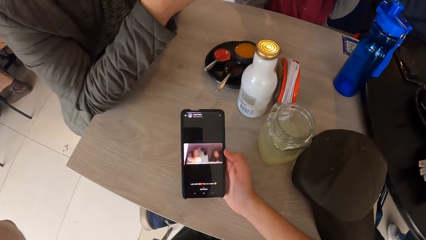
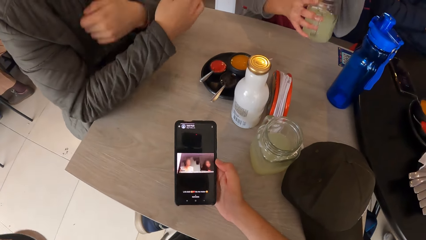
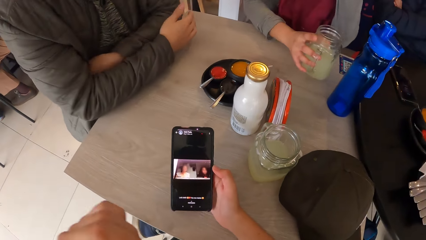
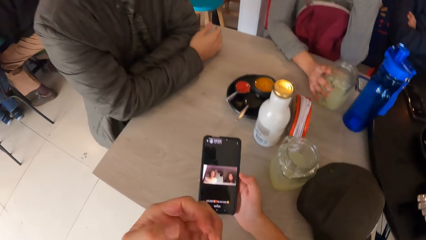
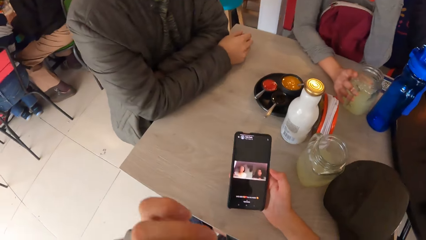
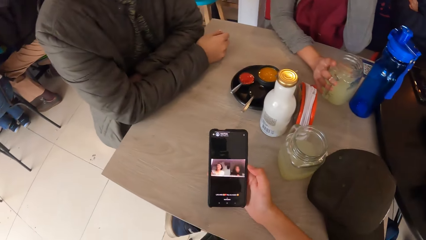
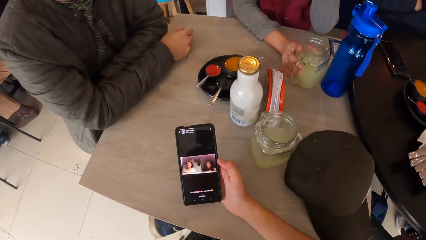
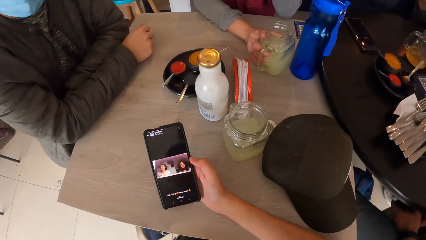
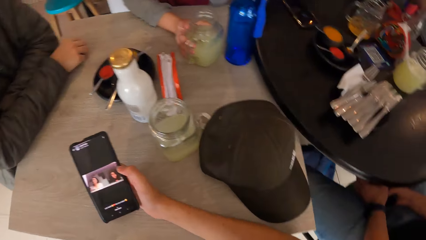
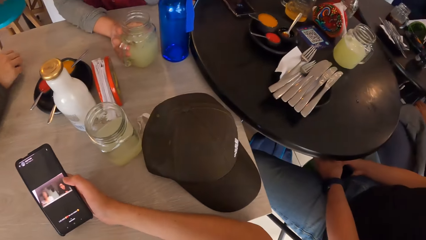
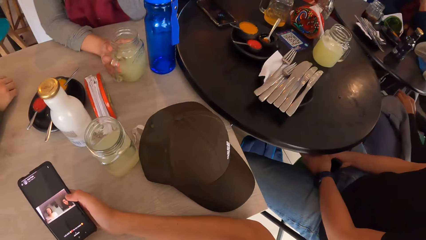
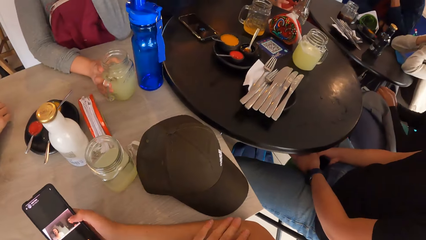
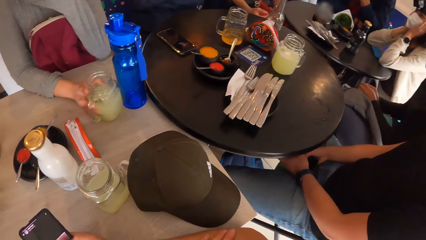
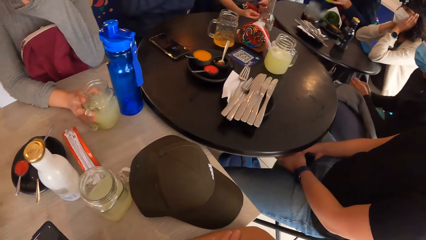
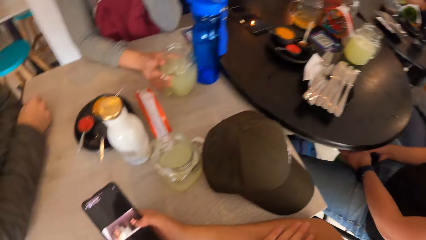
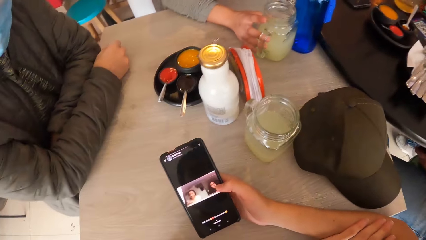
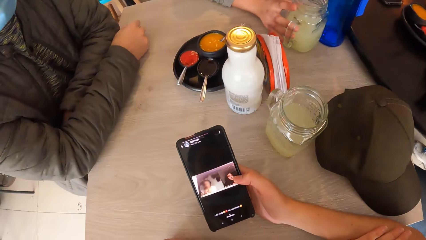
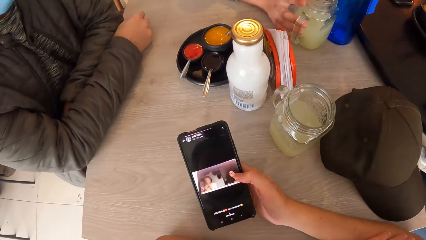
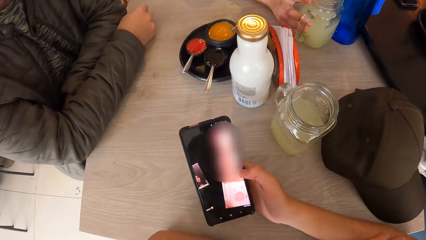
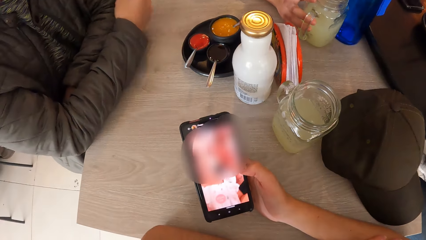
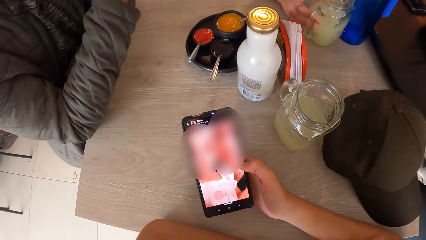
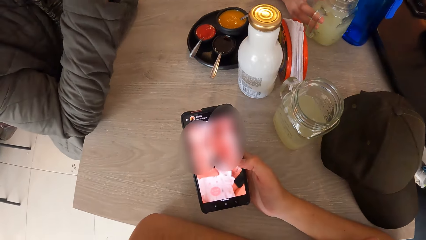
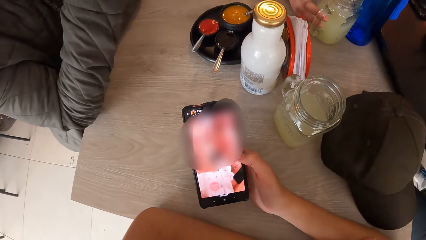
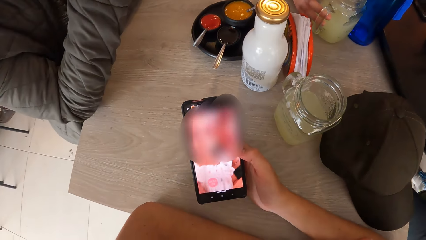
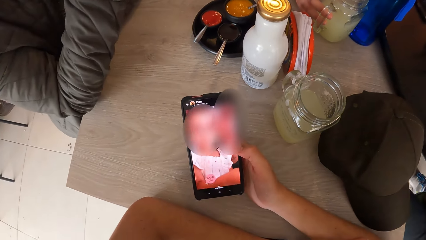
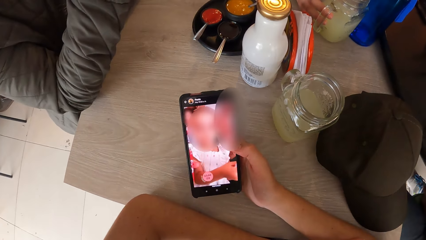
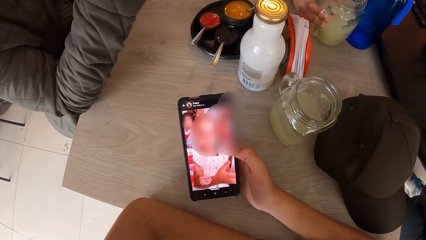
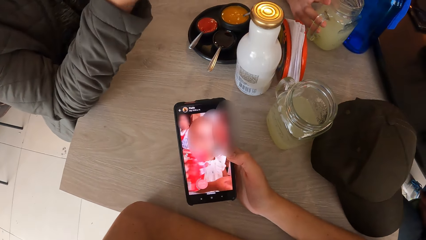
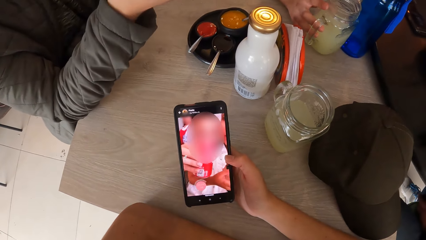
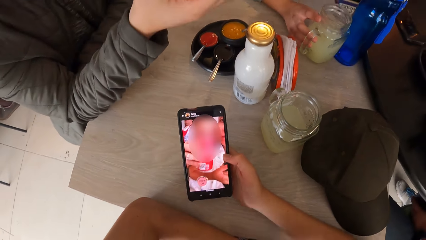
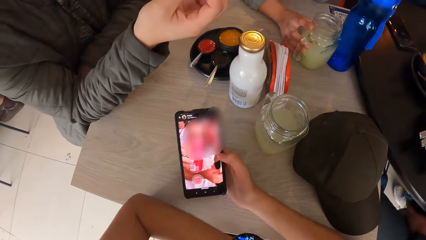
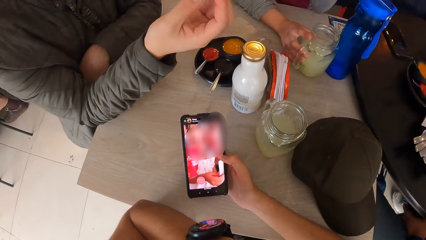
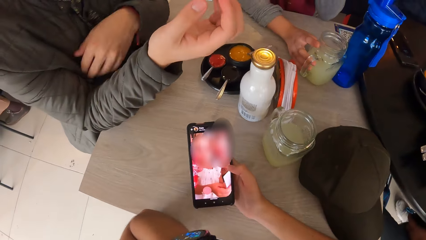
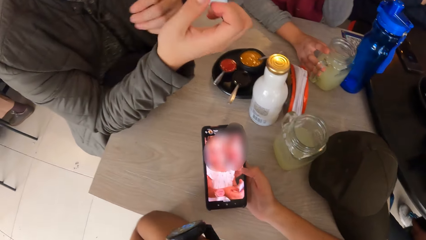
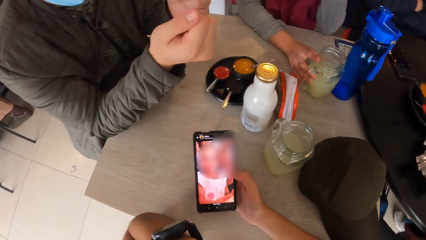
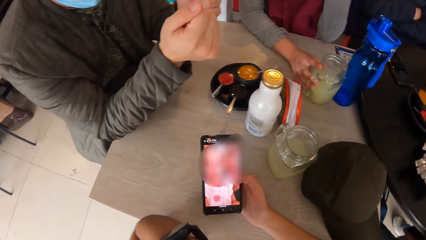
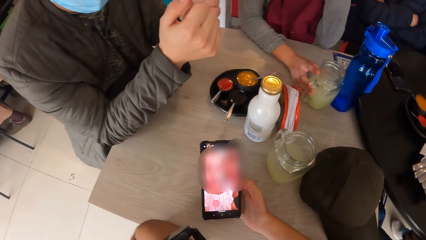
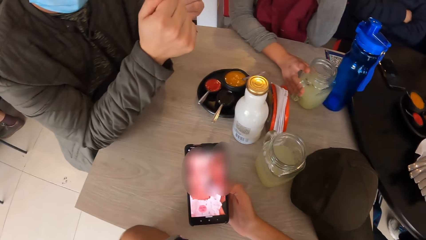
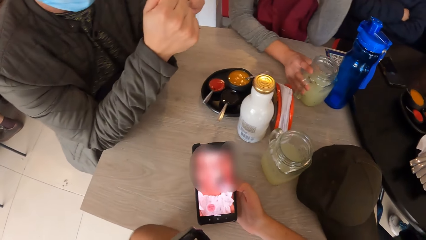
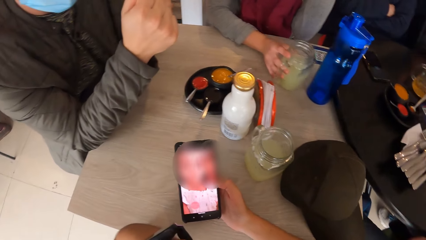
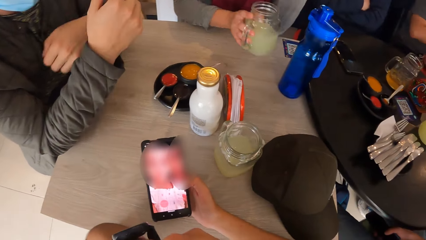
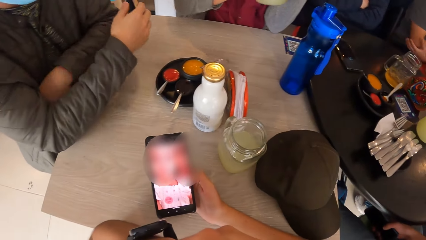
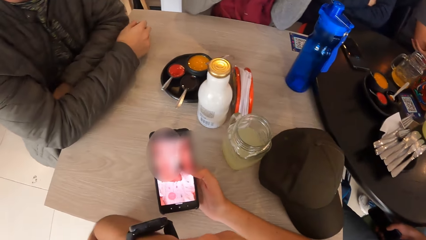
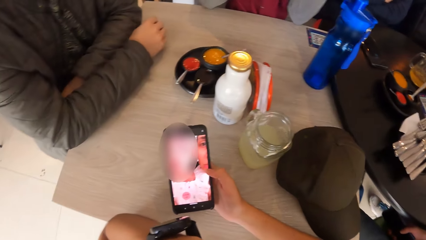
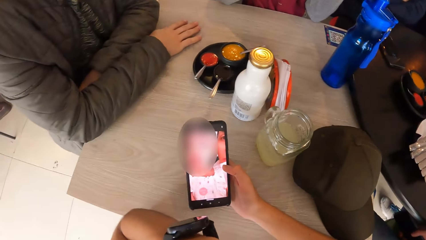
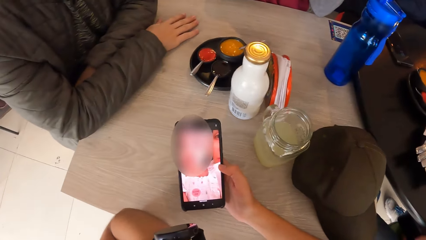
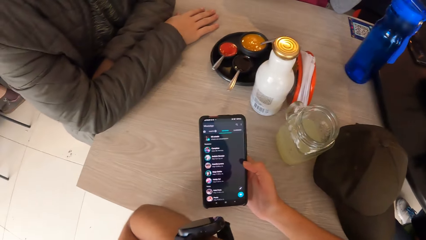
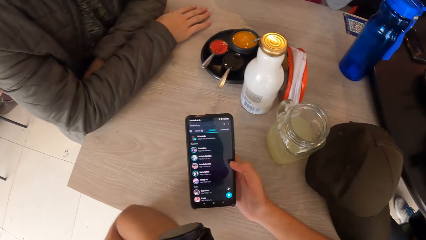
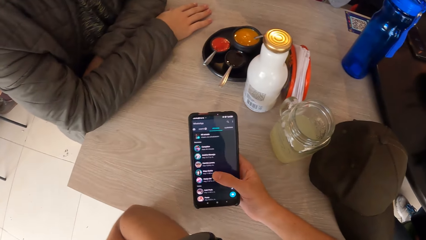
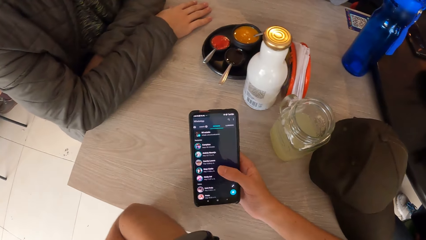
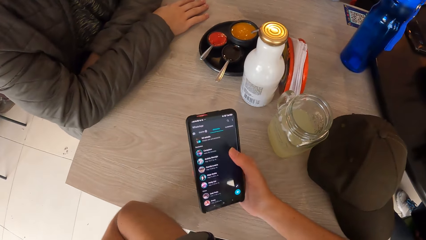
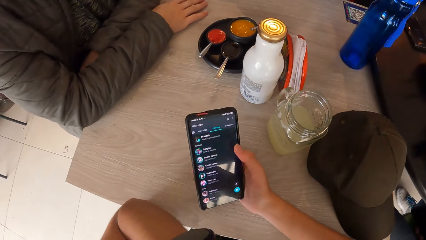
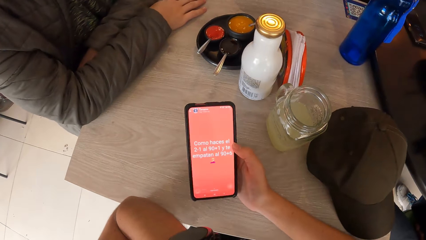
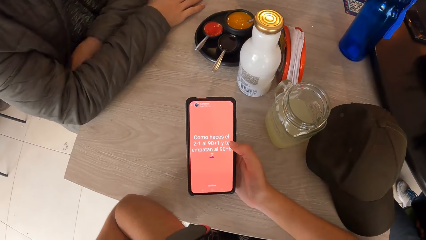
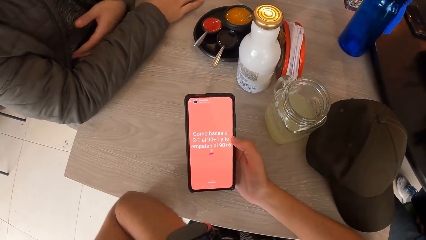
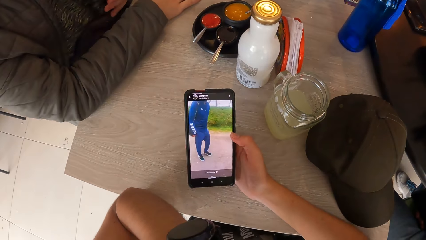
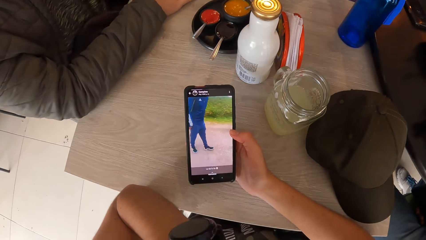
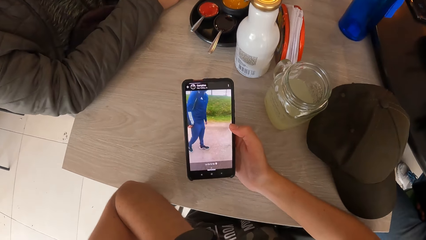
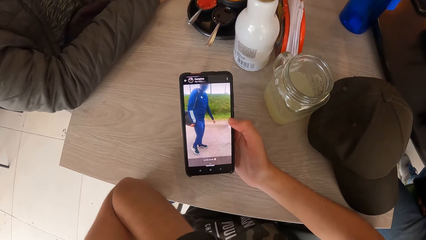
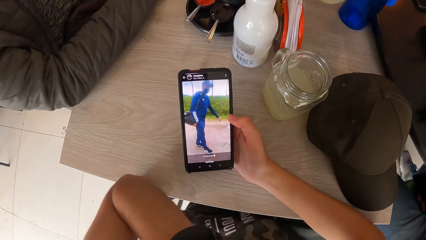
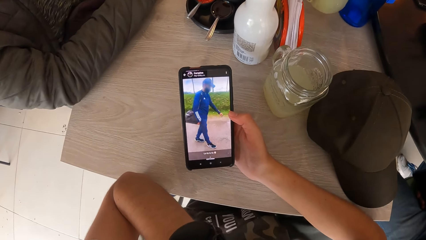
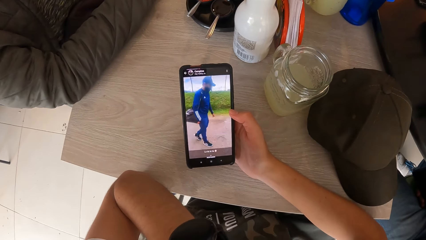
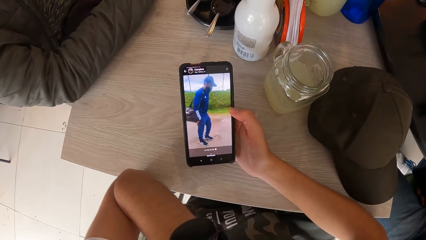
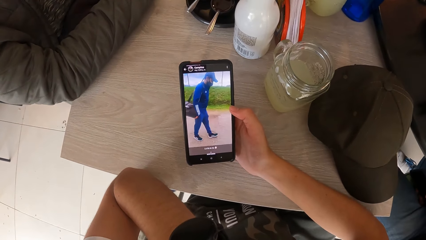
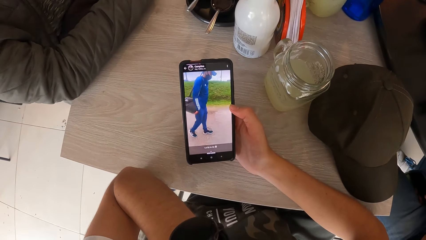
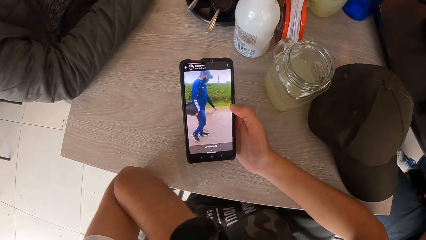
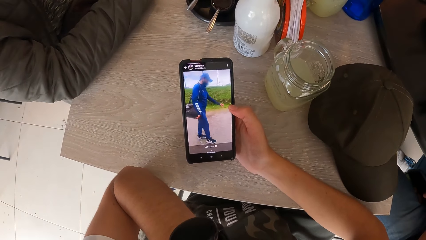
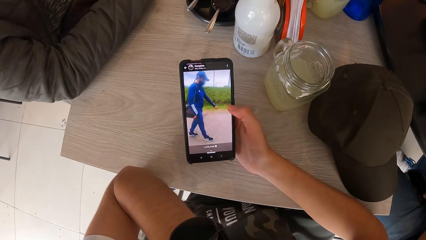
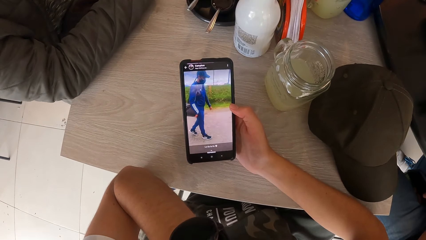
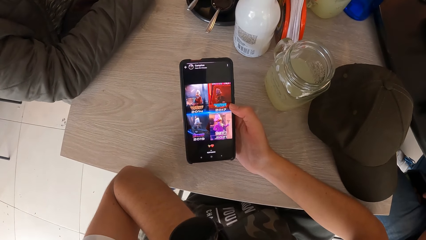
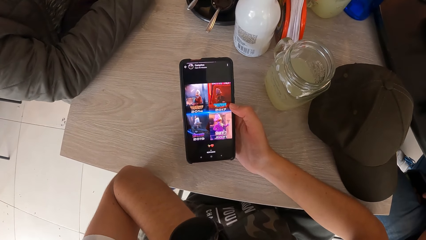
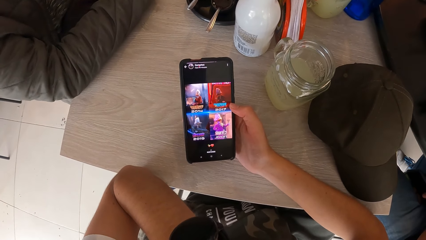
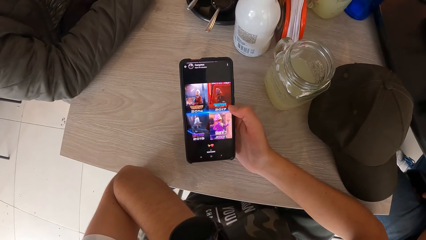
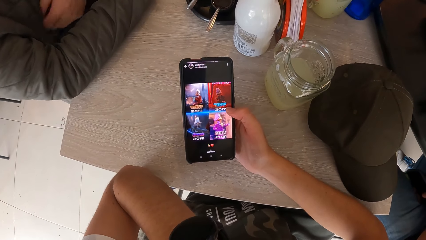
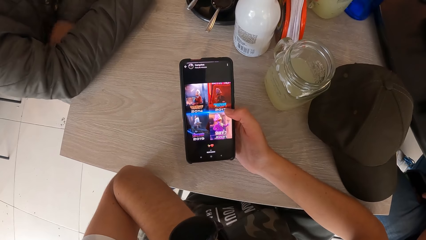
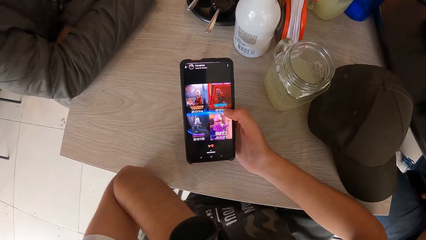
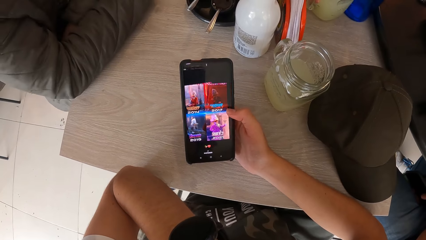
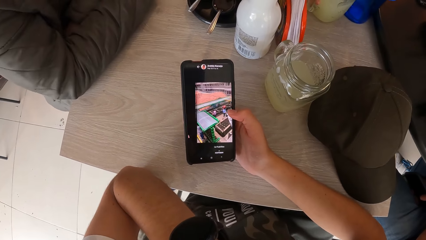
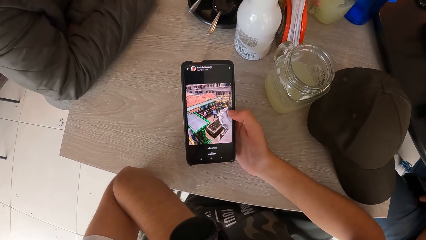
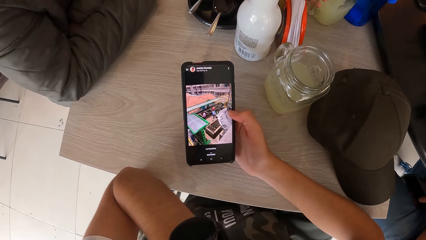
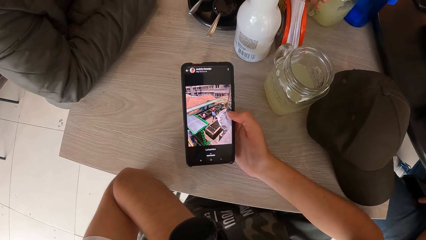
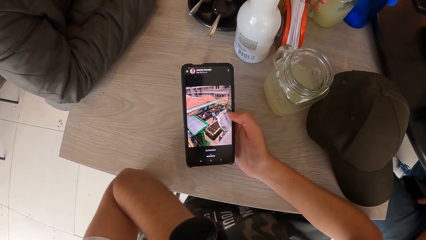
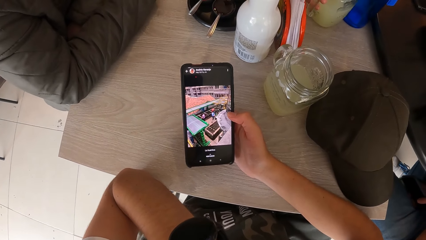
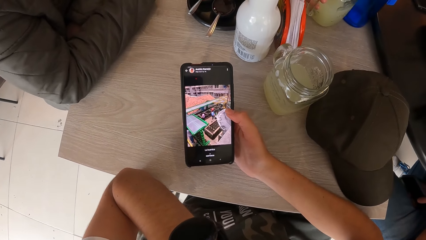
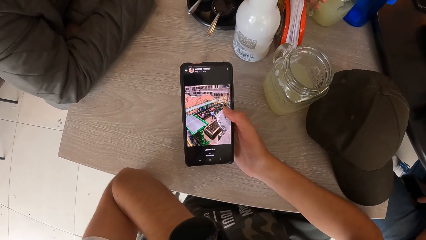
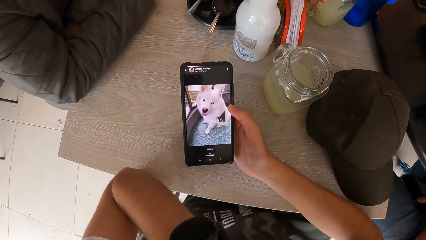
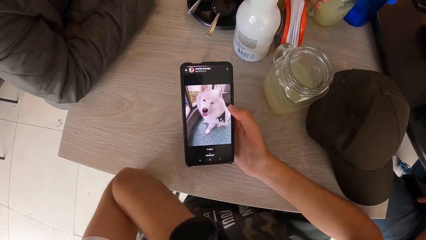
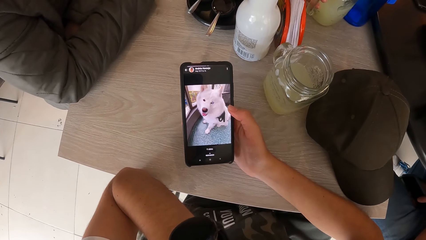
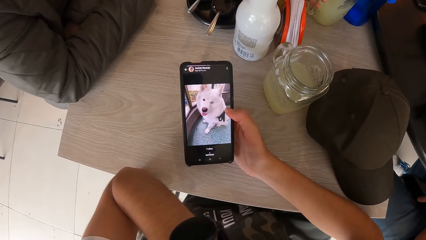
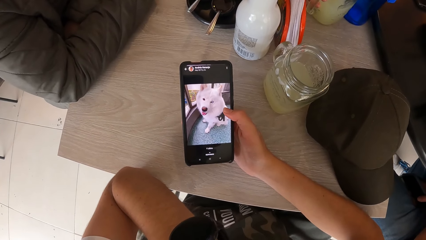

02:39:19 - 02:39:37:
The man relaxes both hands on the table. The woman drops the cup in her right hand on the table. The camera wearer watches a WhatsApp update video on his phone. He looks around. He dials his phone. The man gesticulates with both hands and puts his hands together. The woman takes the cup from the table with her right hand. The man folds his arms on the table. The camera wearer dials his phone. The woman drops the cup in her right hand on the table.
